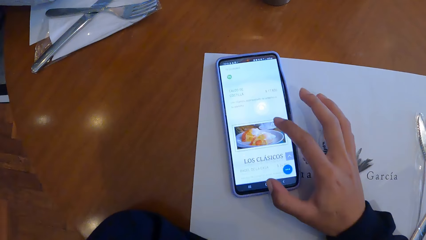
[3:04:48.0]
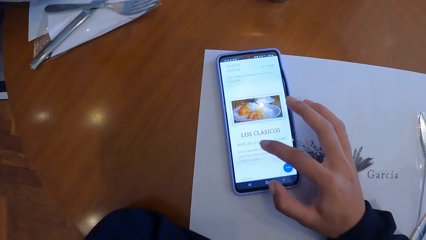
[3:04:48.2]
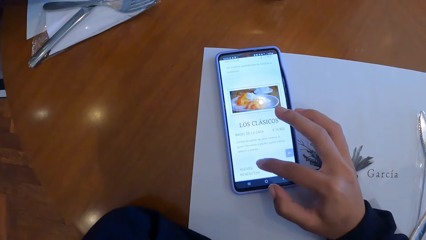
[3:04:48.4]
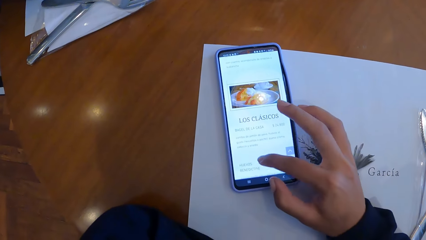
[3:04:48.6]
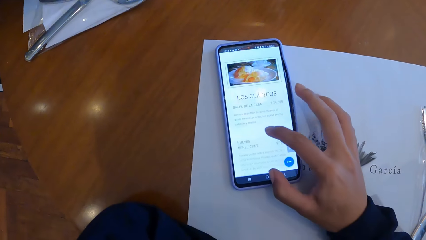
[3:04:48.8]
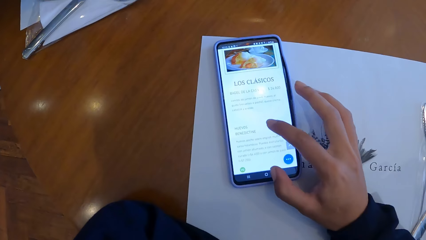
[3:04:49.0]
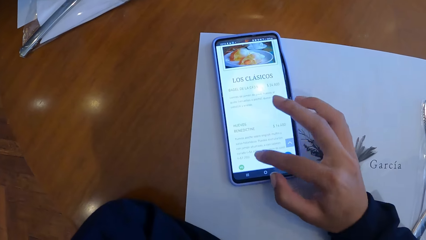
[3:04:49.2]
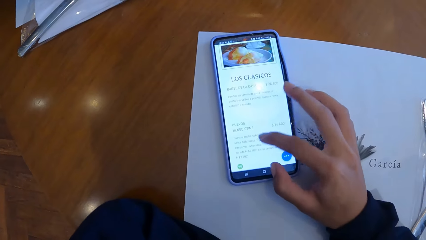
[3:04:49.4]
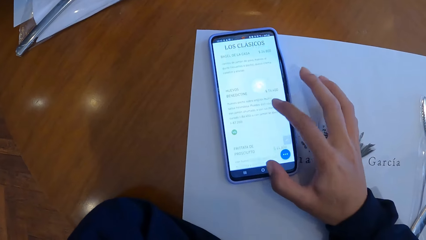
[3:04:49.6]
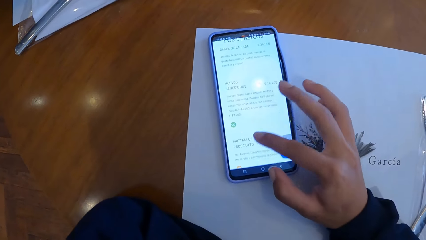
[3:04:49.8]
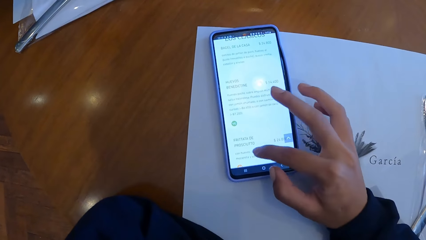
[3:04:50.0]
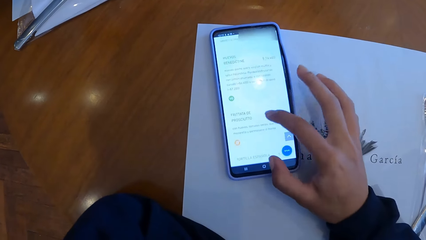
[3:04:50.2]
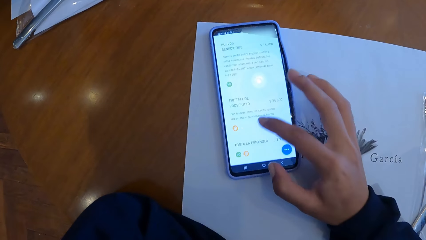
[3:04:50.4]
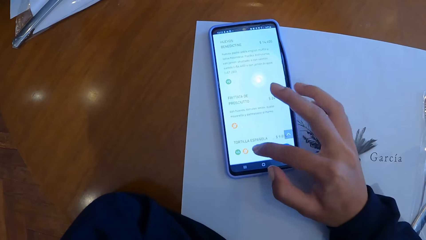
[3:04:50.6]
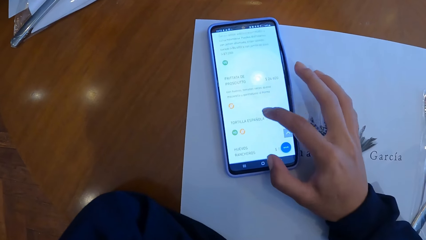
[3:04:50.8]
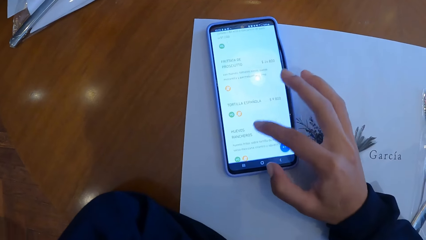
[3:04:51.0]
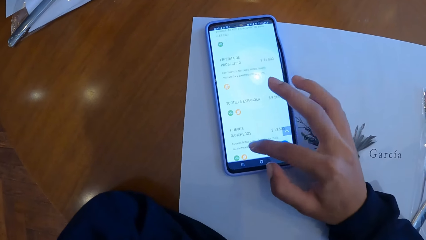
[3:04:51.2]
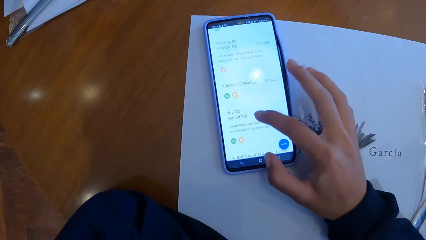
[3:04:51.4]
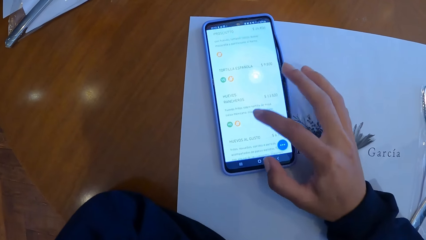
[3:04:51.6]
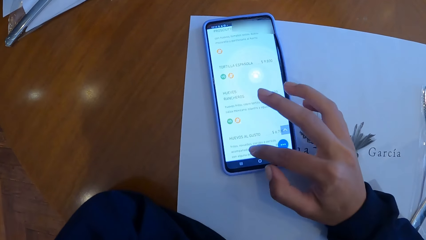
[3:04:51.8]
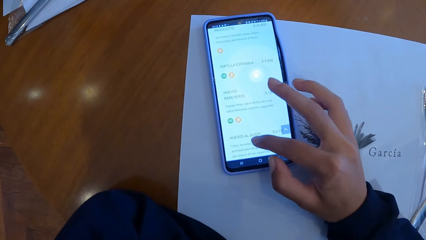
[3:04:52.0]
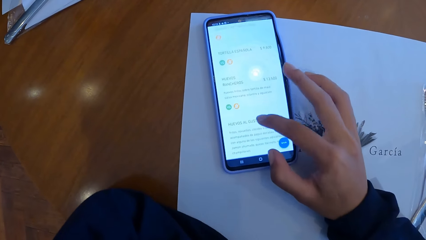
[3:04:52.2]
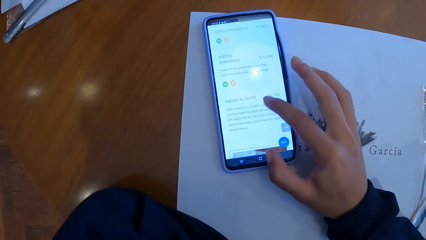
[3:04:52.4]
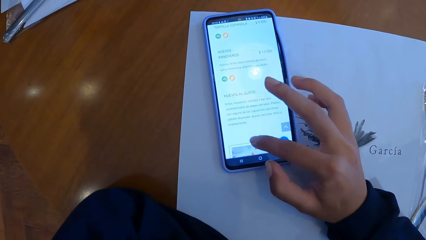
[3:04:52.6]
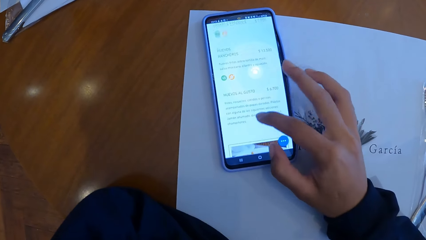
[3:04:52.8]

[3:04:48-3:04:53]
The camera wearer operates a phone.

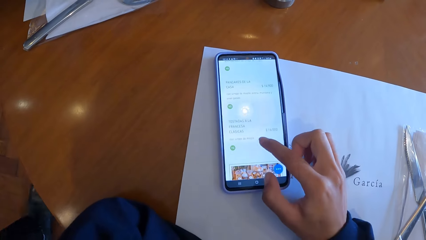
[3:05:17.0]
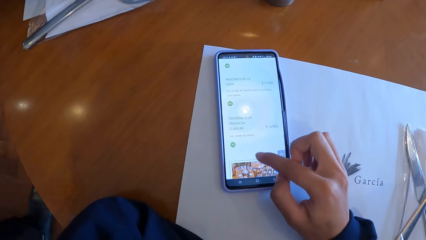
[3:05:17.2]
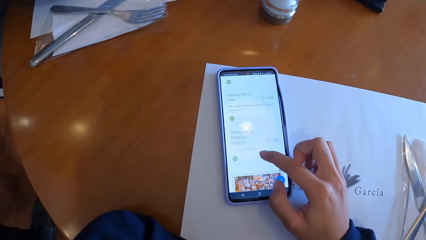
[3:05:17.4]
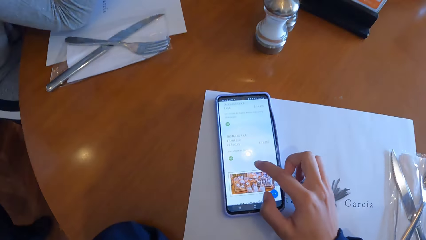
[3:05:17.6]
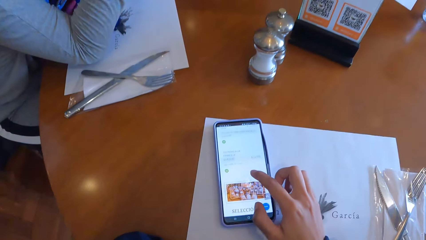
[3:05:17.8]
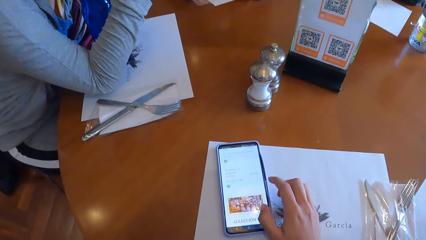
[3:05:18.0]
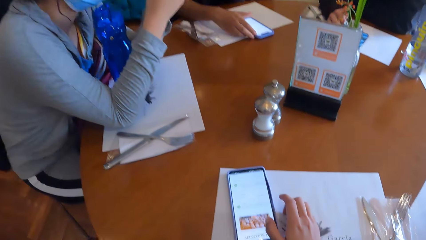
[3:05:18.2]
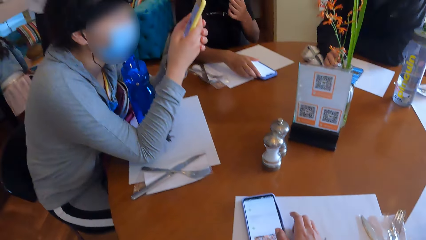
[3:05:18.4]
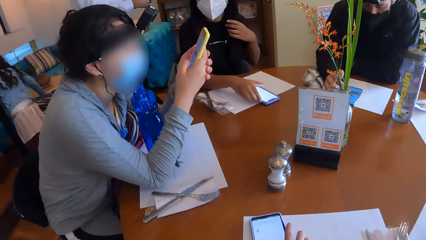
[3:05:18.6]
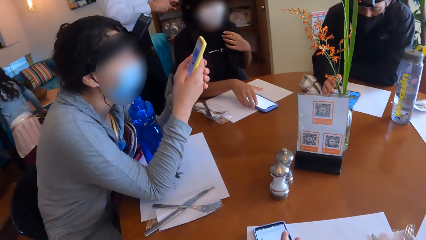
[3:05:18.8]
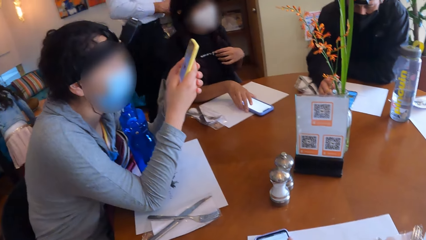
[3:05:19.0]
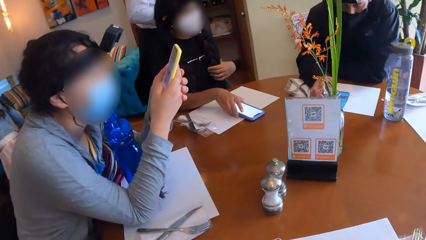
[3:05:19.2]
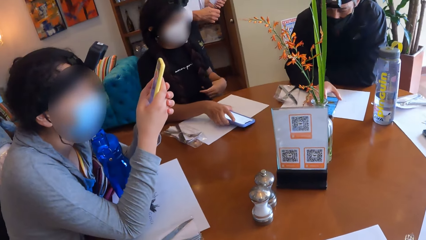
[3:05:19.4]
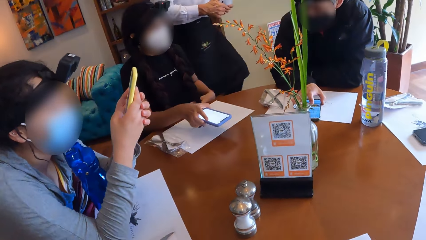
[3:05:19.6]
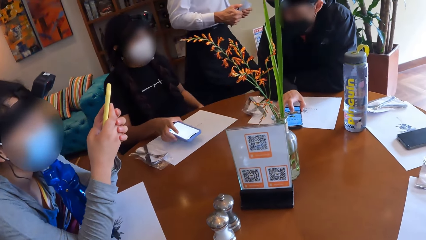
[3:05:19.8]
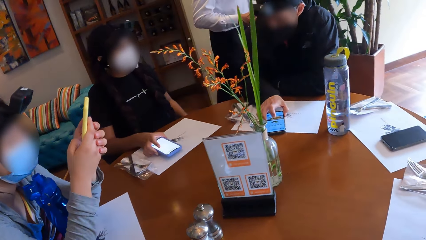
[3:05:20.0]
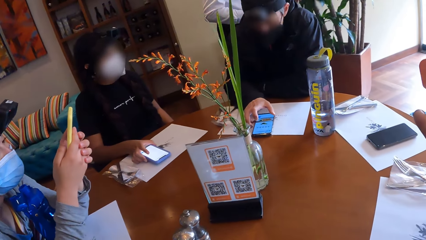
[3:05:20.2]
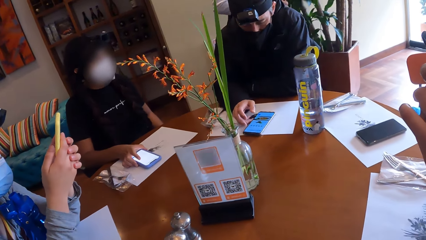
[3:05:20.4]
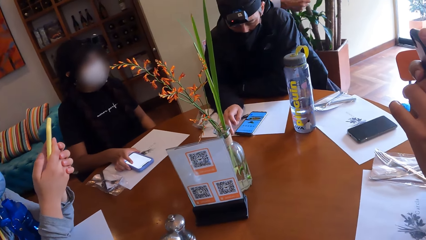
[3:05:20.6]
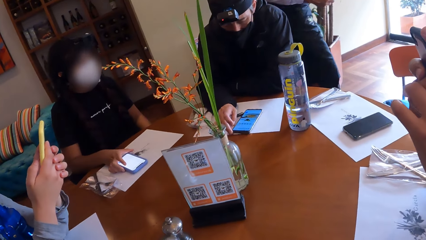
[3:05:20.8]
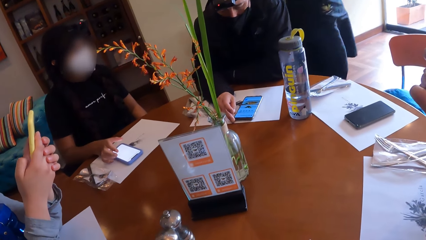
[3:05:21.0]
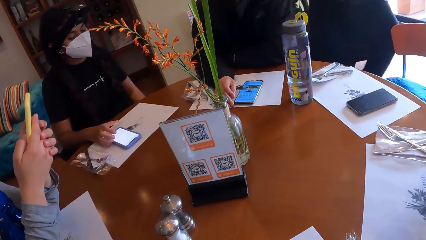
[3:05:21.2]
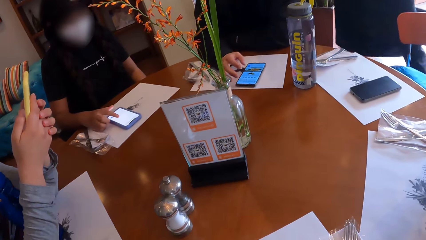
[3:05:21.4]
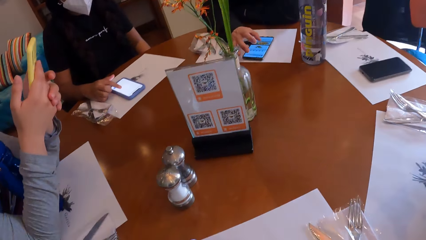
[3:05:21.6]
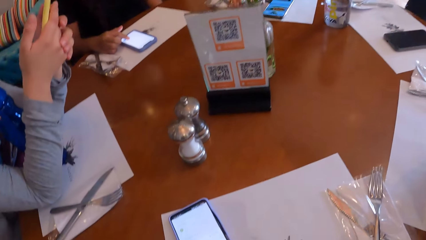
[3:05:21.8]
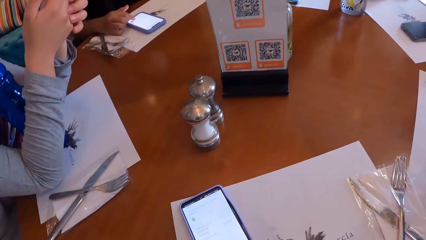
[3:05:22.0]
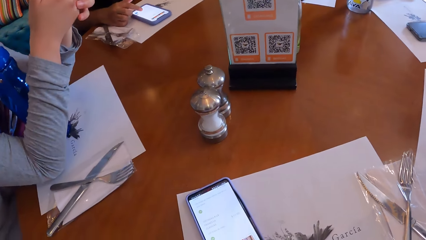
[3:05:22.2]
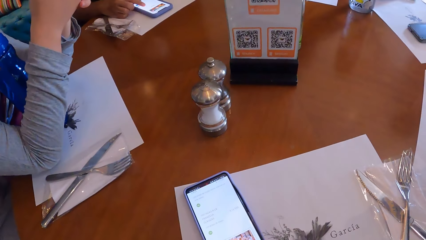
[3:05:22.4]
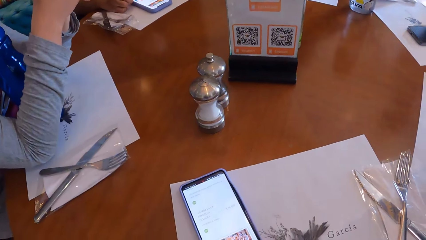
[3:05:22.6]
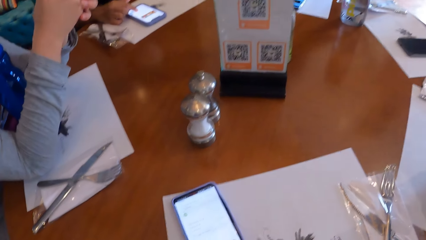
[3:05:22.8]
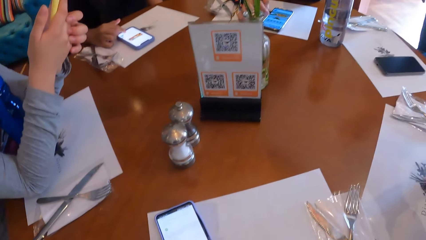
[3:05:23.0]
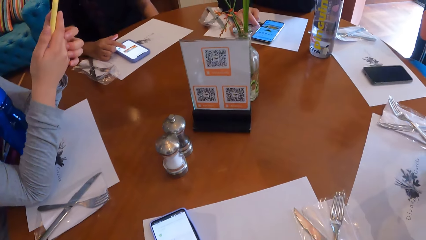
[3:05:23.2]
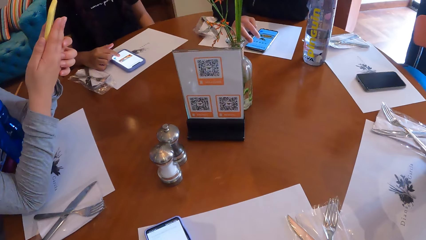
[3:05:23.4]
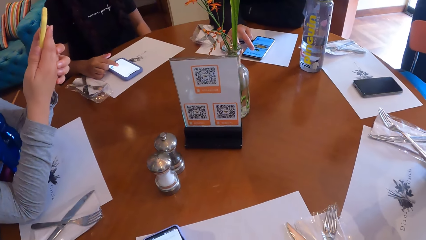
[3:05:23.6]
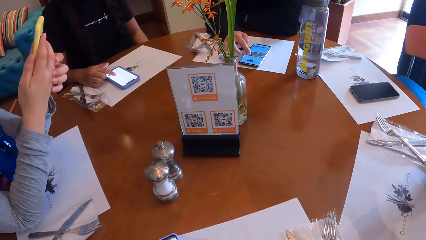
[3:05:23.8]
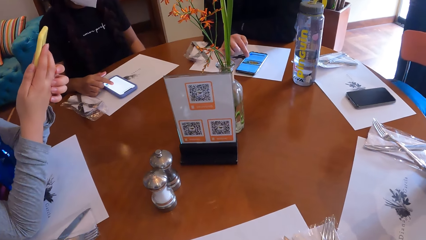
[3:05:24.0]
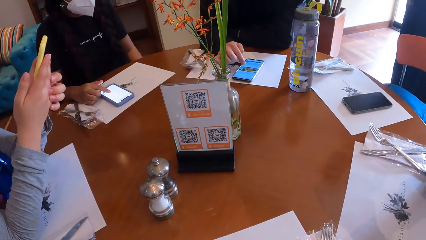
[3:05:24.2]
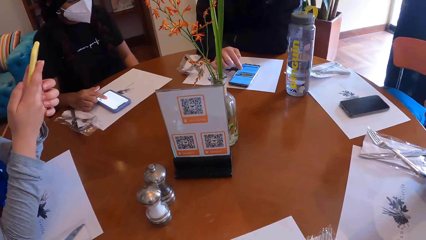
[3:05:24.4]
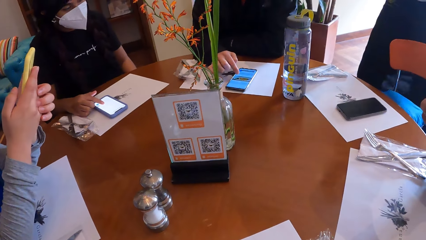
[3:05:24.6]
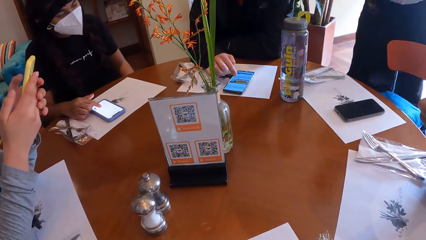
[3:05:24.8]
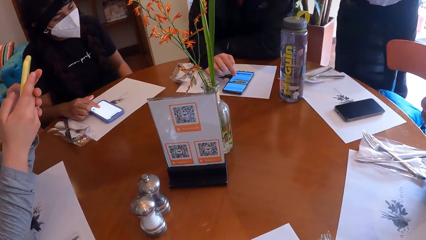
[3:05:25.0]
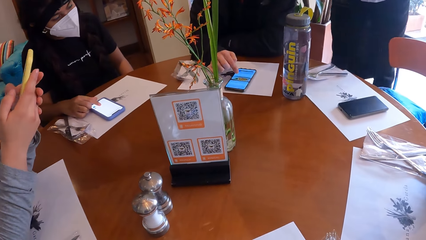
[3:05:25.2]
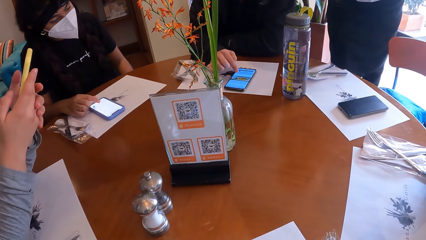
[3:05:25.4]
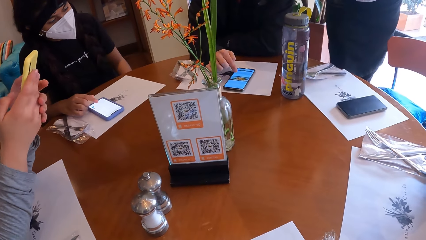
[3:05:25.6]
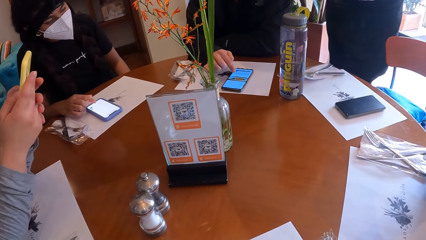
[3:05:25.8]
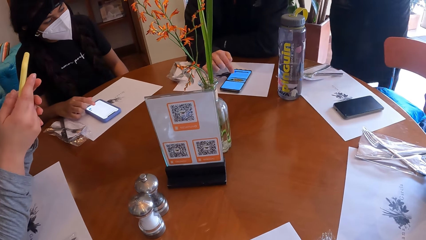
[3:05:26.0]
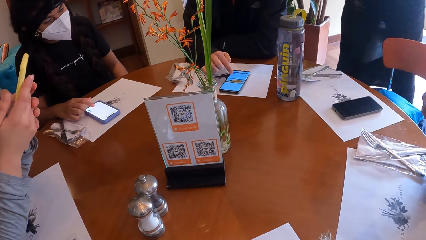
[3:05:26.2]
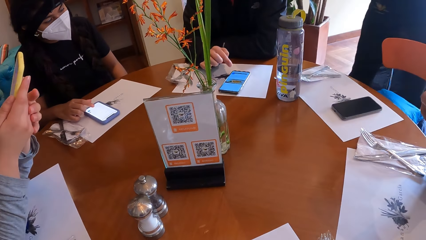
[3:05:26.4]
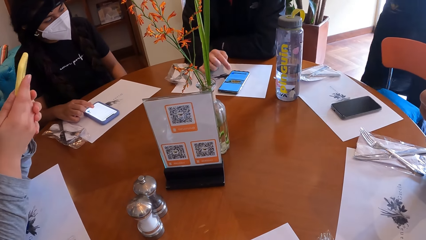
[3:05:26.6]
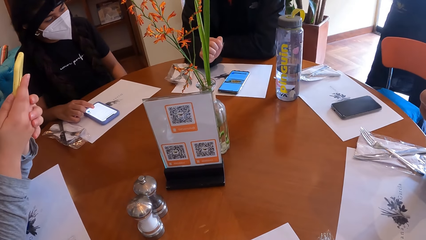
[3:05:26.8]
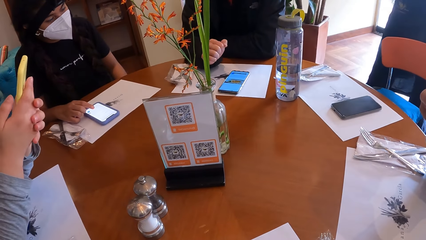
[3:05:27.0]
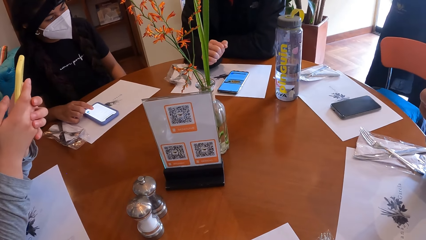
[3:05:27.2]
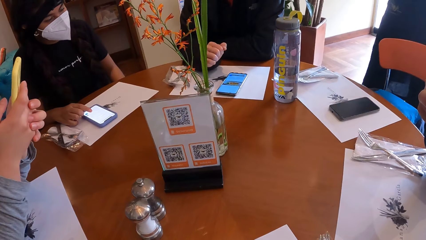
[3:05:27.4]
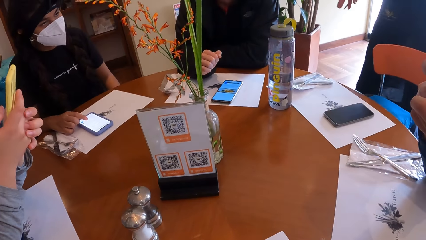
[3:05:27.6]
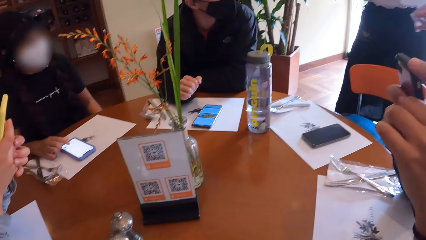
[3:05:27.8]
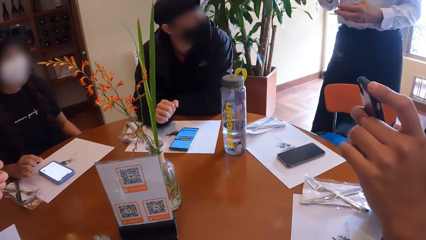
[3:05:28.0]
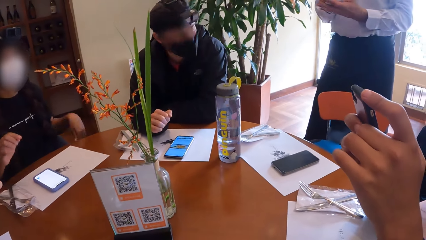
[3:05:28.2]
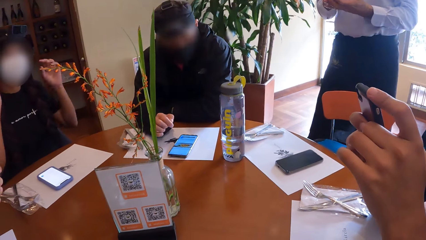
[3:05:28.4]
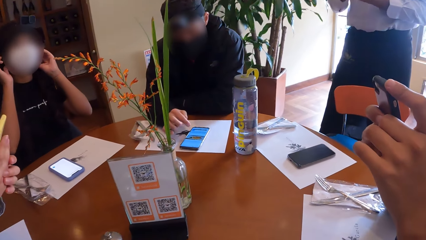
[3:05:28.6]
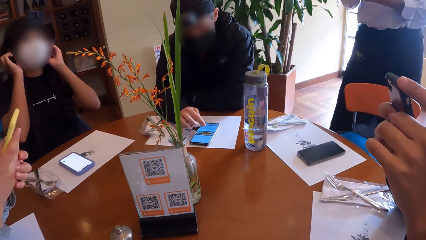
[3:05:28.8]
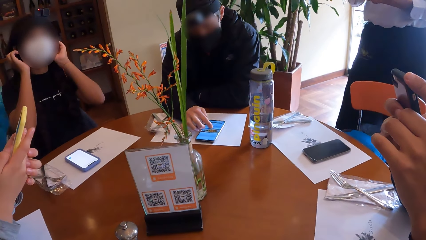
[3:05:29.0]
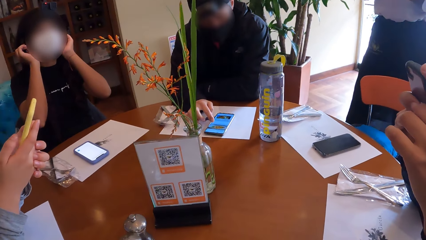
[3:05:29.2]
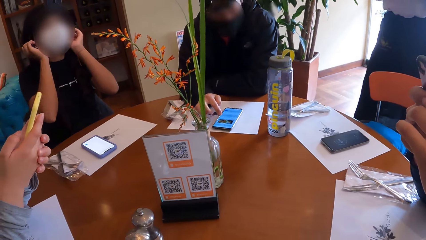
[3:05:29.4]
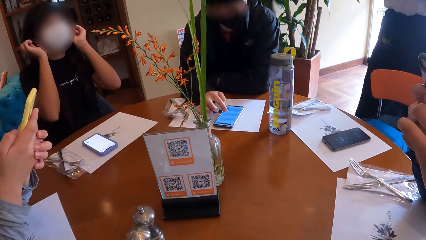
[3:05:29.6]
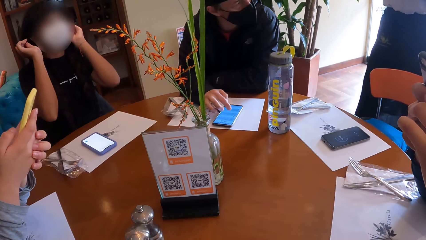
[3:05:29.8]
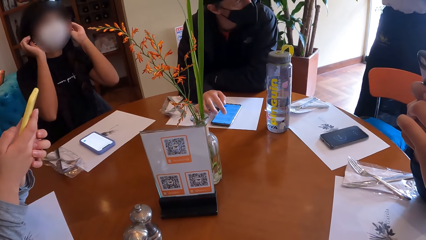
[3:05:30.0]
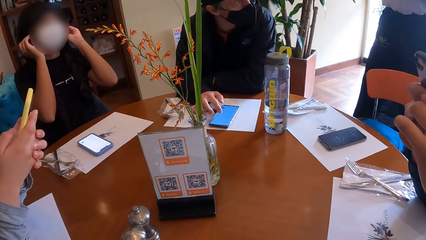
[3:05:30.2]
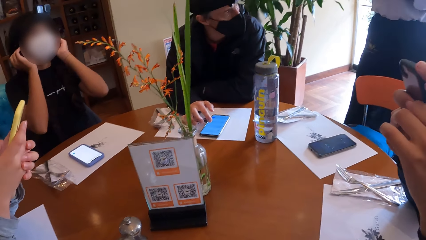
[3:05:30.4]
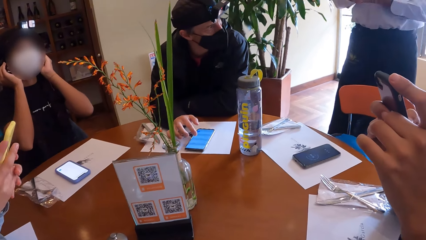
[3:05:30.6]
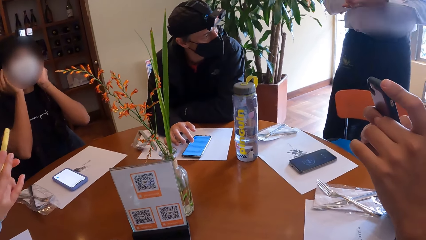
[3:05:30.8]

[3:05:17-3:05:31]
A woman operates a phone with both hands. A waiter walks to the table with a pen and a jotter in his hands. The camera wearer looks around in the restaurant. Another woman moves a phone on the table with her right hand. A man operates a phone on the table with his right hand. The other woman operates the phone on the table with her right hand. The man and the other woman converse with the waiter. Another man operates a phone with both hands. The other woman touches her head with her hands. The first man operates the phone on the table with his right hand.
